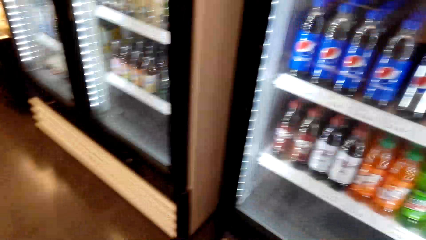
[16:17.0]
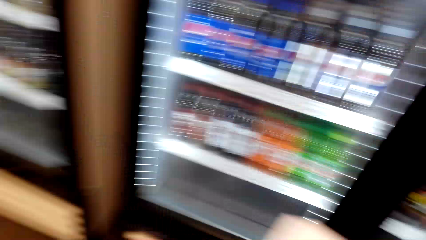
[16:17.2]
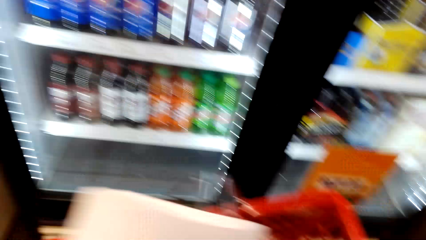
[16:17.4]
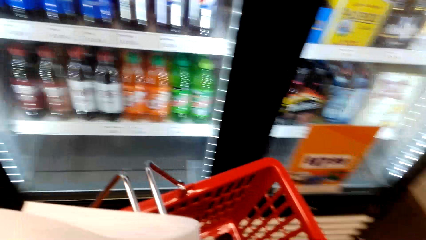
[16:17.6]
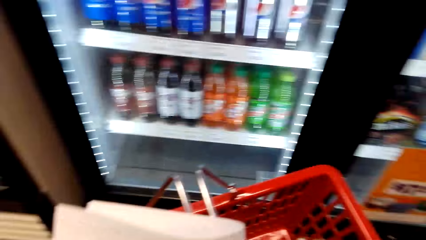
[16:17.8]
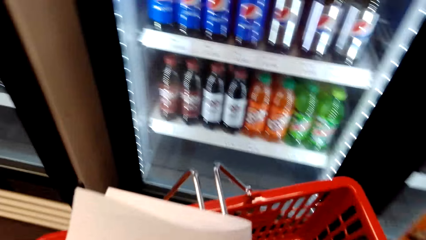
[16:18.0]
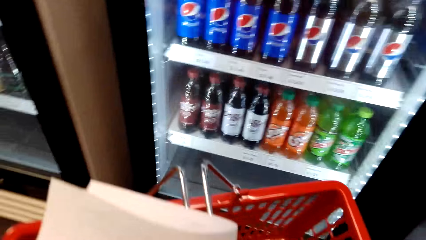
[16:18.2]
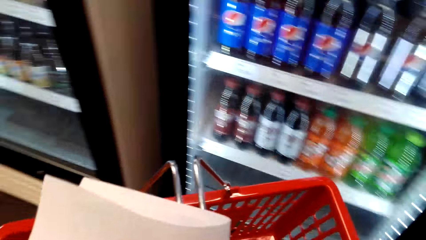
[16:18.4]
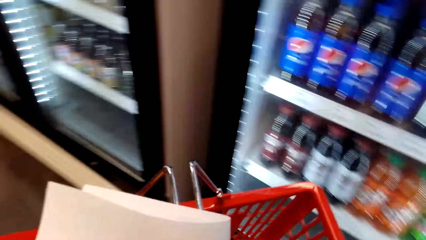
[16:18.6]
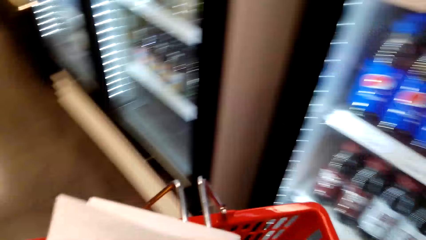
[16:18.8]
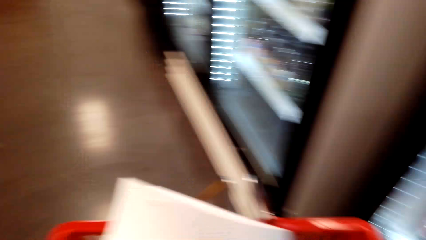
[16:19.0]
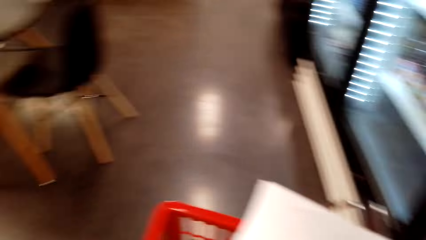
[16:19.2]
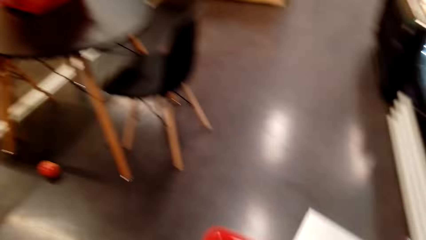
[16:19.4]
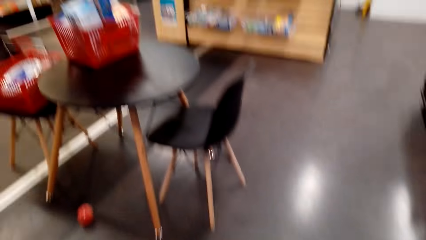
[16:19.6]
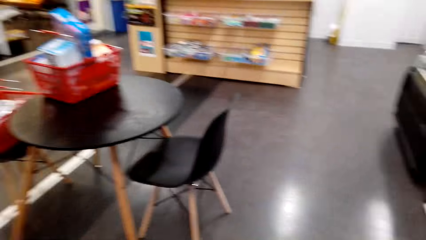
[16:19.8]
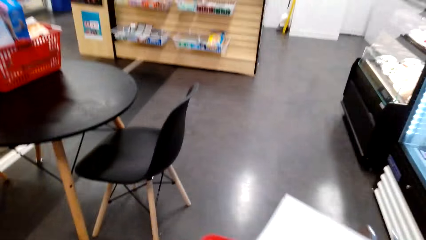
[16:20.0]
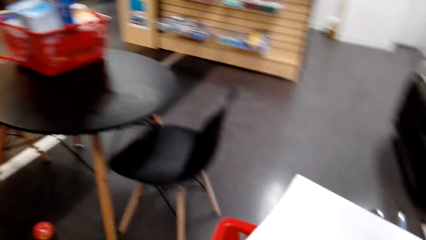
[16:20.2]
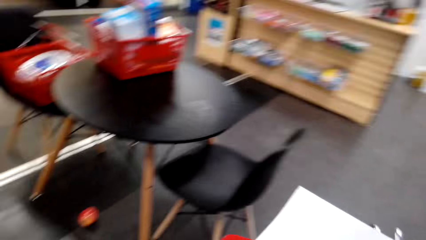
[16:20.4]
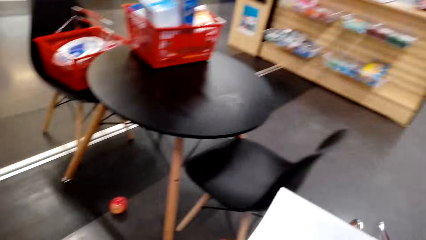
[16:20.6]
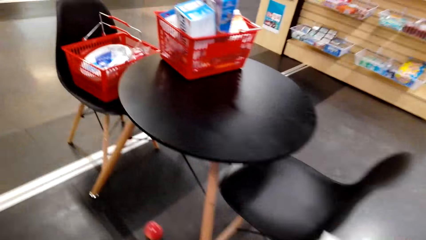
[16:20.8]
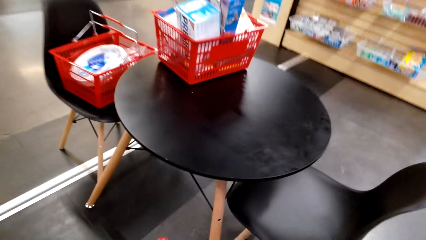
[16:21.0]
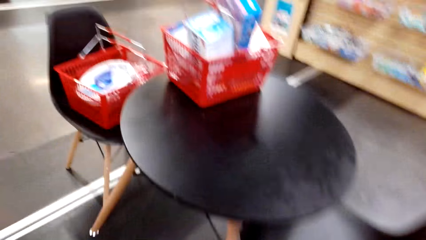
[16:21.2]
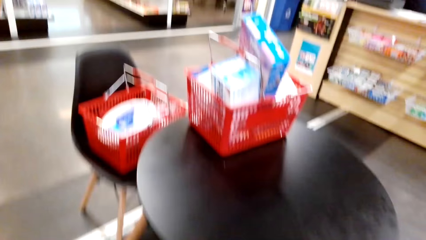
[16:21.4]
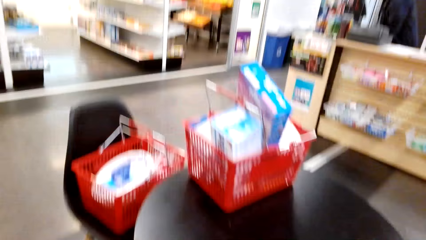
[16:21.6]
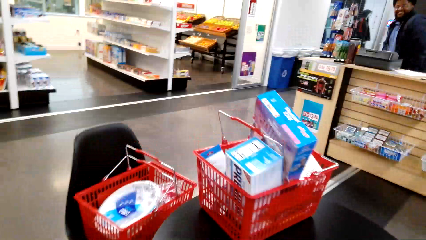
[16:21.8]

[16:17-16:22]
The camera wearer walks in the supermarket. They look at the apple below the table.

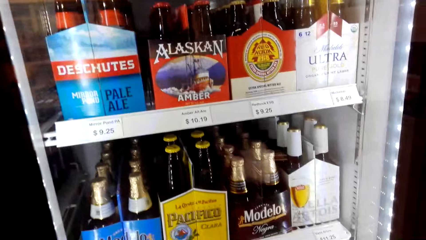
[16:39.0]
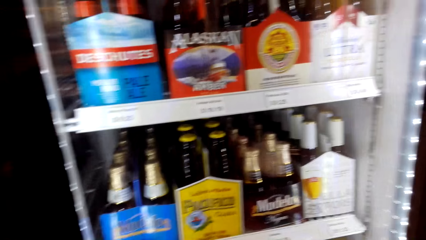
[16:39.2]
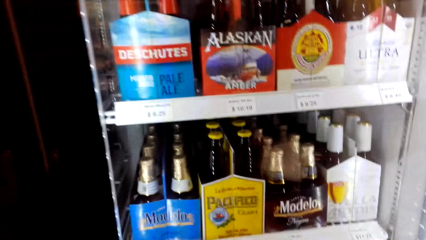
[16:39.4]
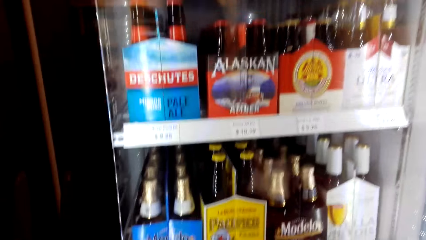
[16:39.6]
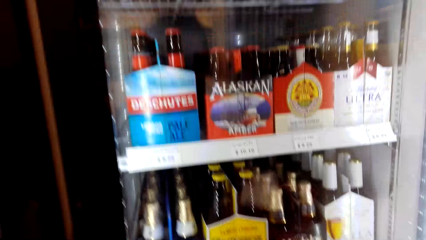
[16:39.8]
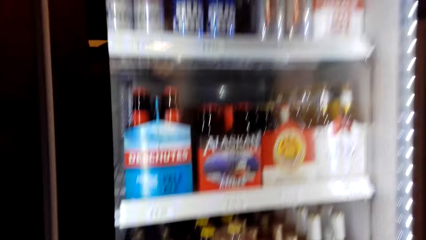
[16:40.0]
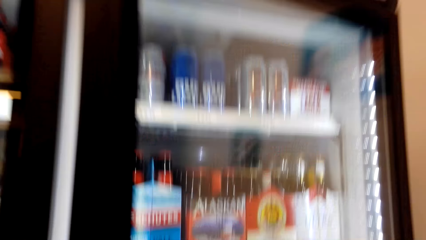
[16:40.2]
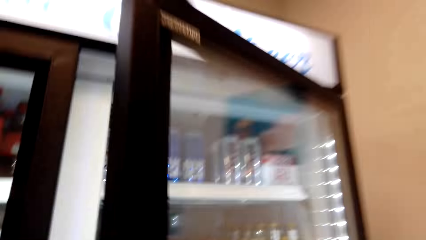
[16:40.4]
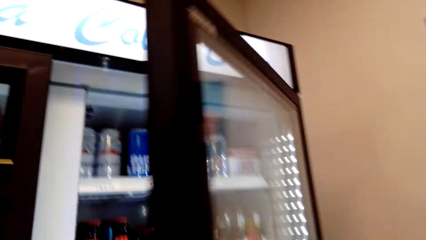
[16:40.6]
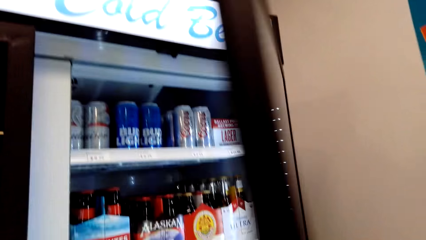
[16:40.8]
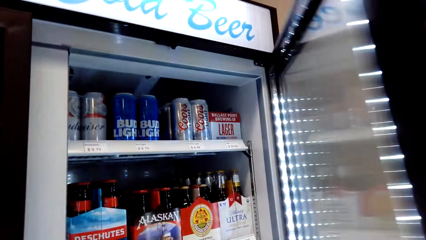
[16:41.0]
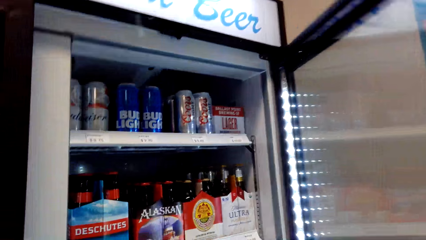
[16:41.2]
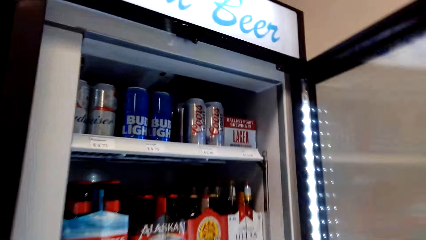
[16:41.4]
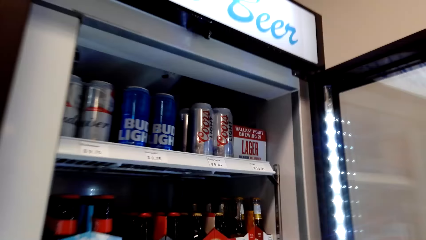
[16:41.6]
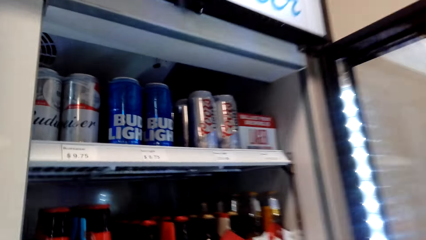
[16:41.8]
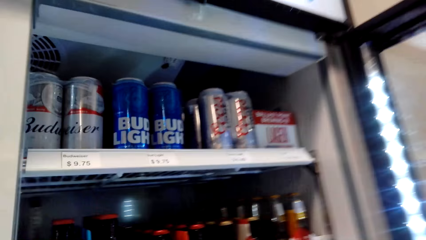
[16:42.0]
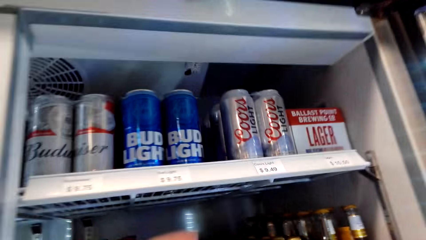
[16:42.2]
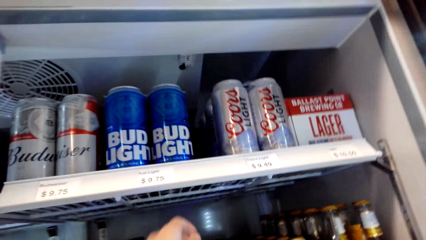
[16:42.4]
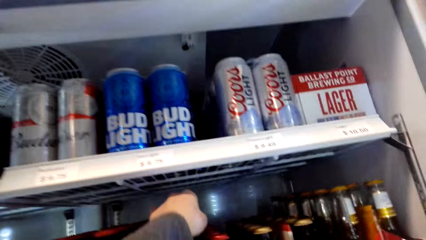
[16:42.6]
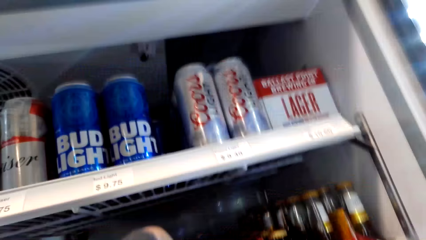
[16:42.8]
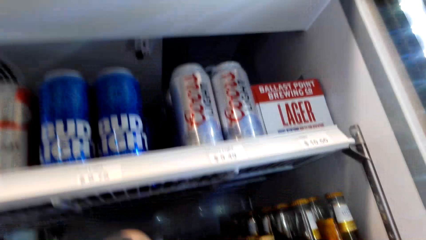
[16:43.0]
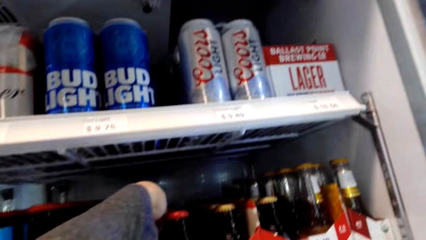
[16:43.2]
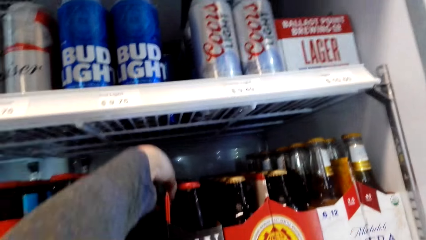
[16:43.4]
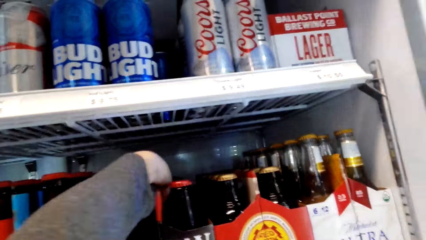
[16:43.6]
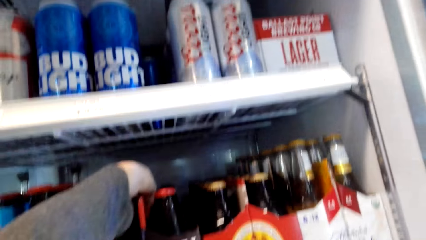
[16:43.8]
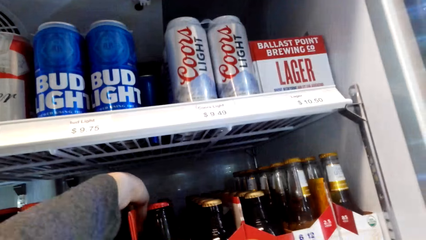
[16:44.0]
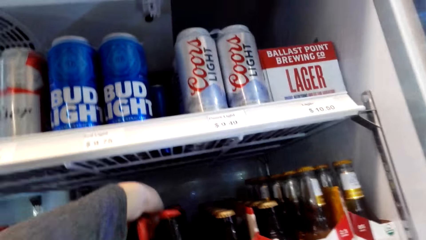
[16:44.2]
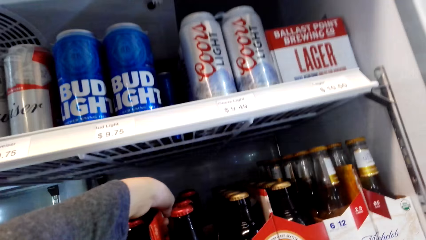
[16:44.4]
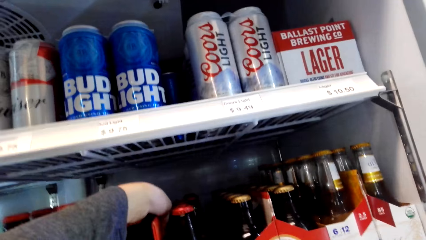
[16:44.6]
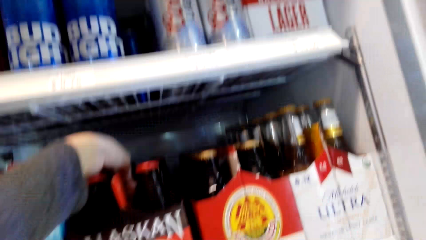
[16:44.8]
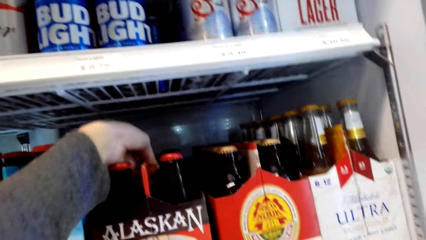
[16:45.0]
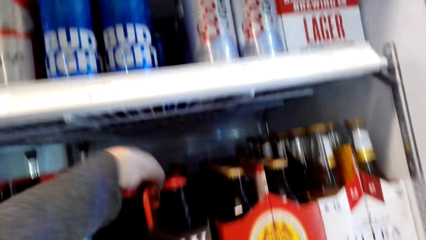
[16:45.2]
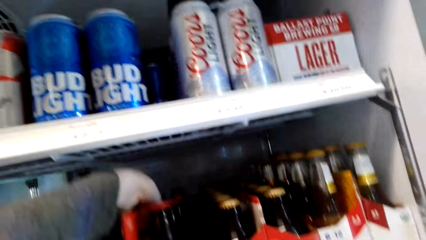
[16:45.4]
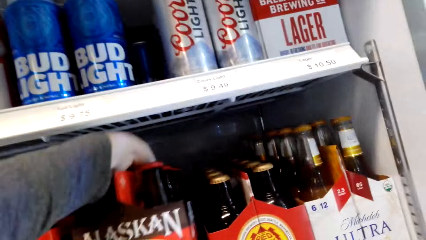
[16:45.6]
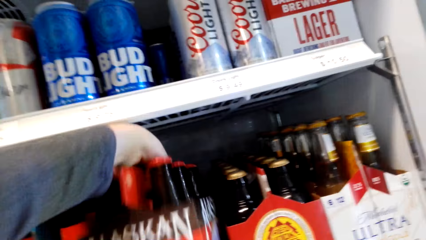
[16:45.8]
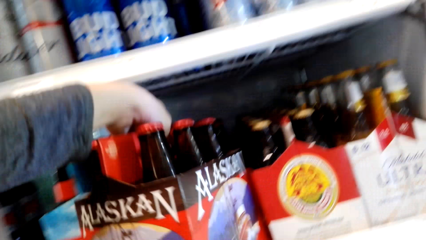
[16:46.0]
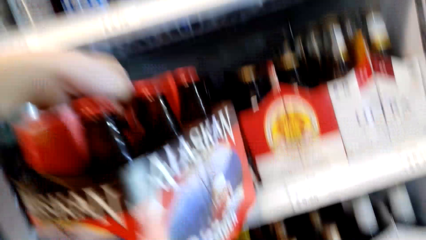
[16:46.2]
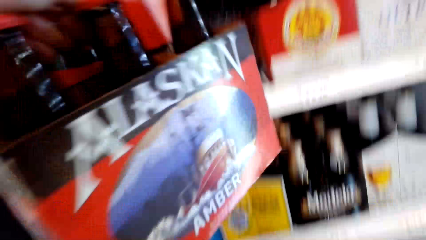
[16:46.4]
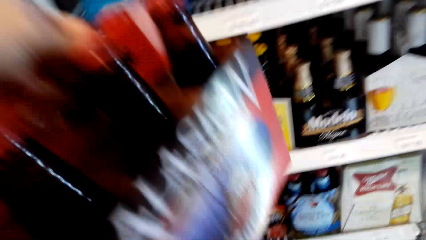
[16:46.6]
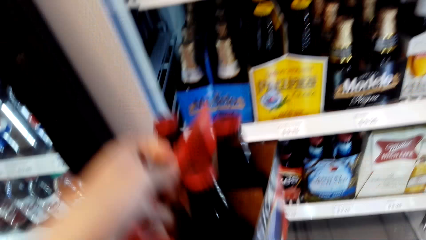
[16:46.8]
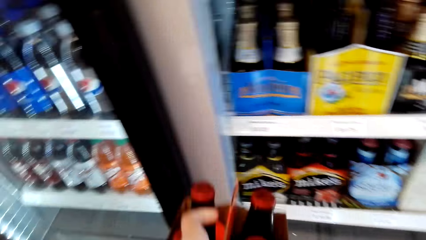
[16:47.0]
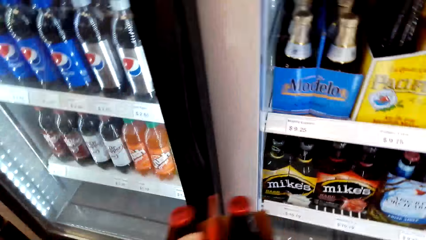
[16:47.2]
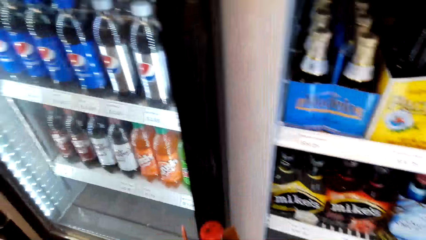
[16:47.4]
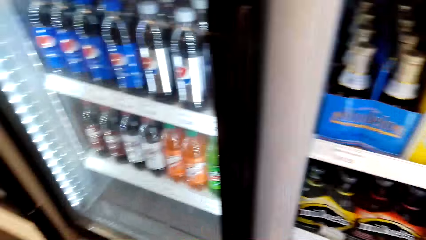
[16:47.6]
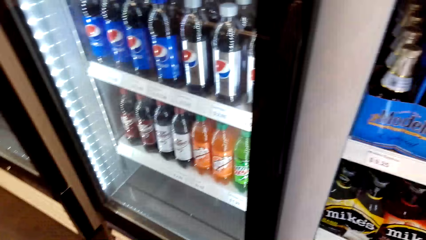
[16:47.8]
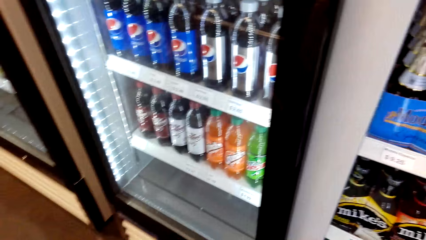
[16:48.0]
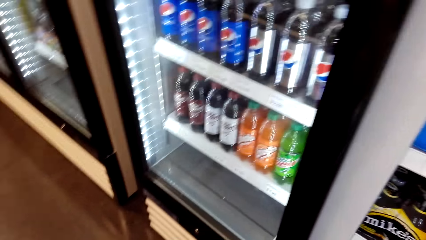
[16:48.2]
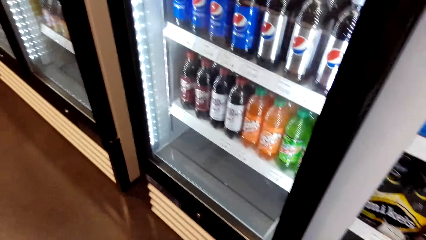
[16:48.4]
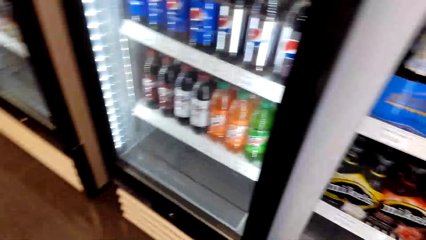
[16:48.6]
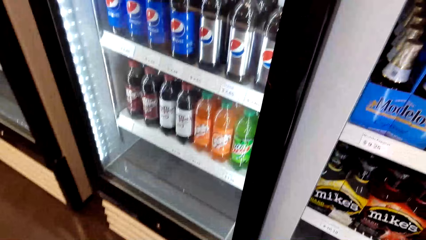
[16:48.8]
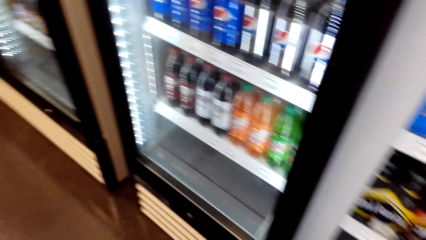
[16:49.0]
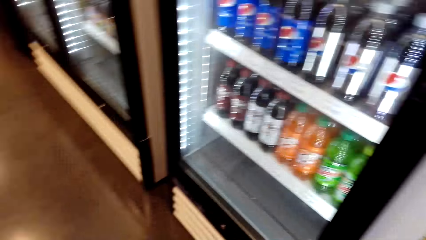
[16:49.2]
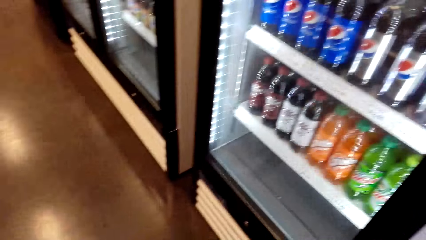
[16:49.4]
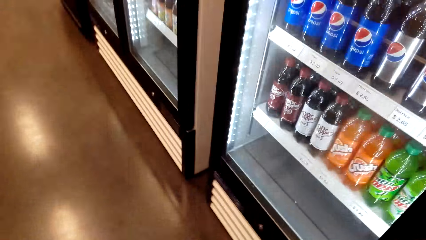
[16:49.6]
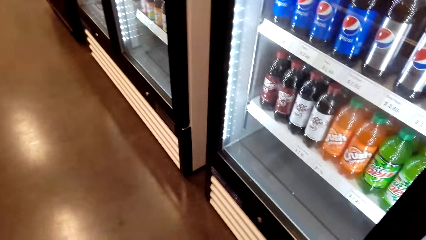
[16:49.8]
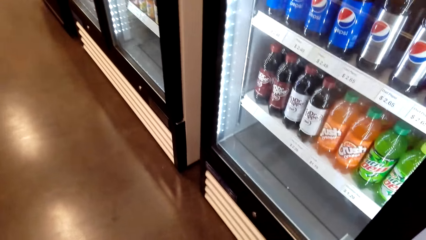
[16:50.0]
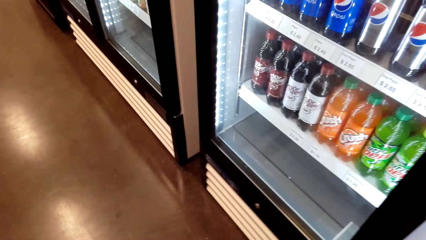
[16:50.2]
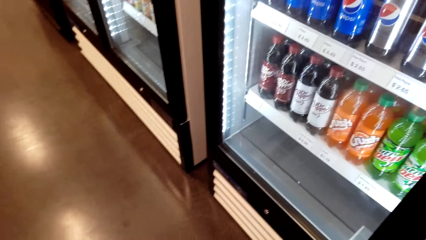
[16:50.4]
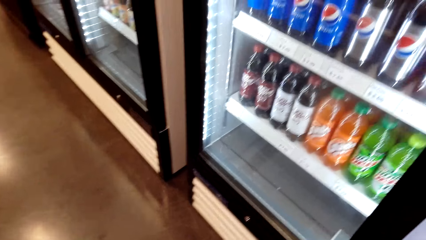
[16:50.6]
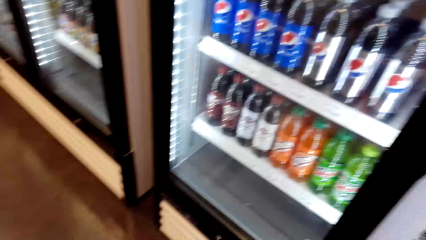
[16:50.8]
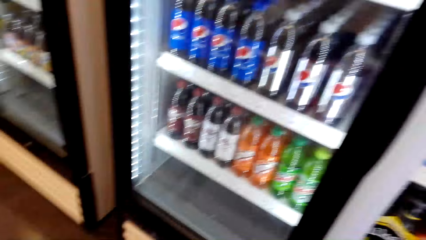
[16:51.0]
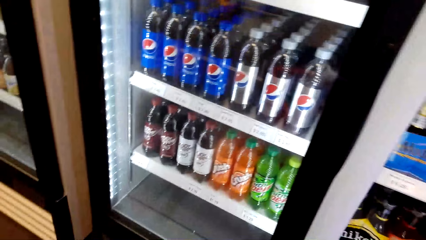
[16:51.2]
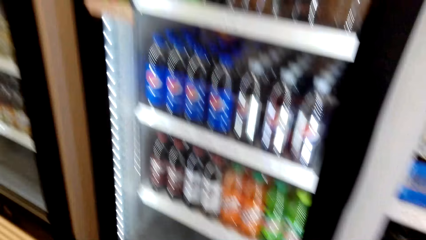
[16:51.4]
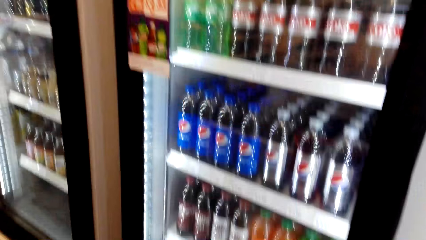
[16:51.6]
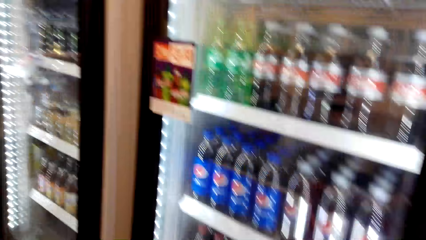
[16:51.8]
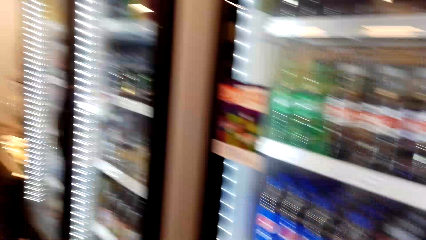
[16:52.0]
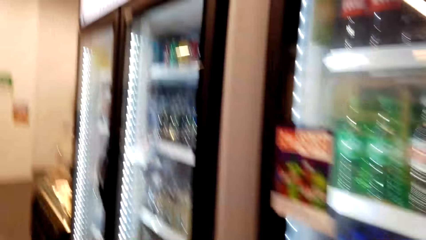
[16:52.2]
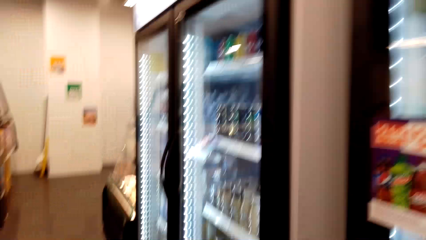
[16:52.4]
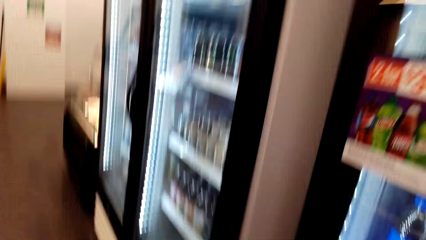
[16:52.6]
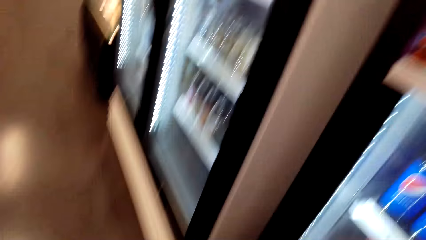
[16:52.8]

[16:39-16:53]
The camera wearer opens the fridge door. They pick up an Alaskan amber or drinks from the refrigerator. They put the Alaskan amber in the shopping basket. They close the refrigerator. They put the drinks in the shopping basket.
